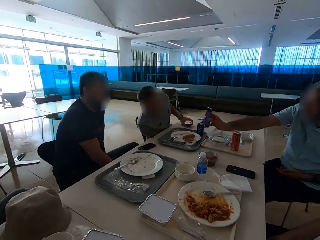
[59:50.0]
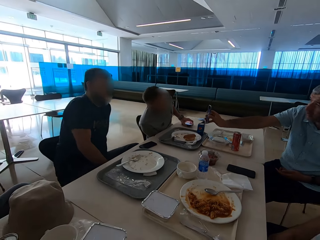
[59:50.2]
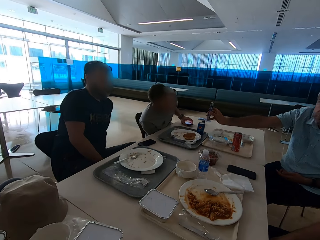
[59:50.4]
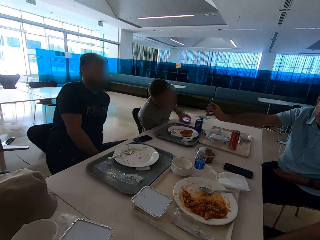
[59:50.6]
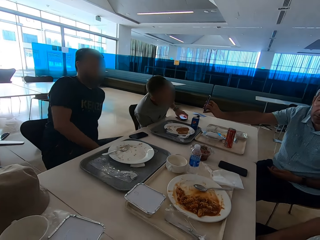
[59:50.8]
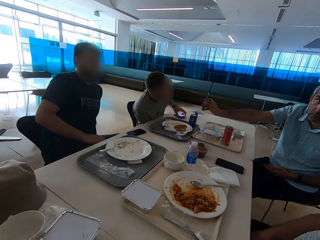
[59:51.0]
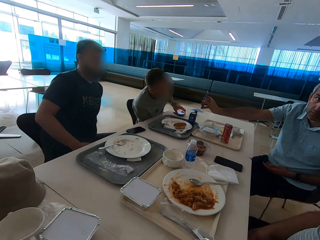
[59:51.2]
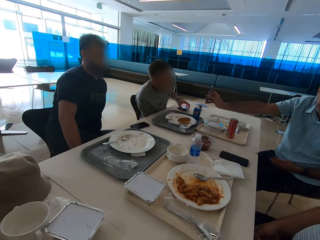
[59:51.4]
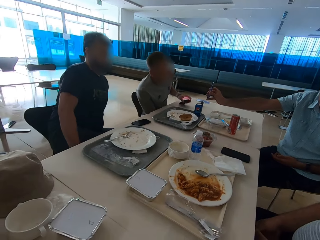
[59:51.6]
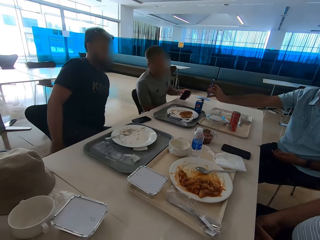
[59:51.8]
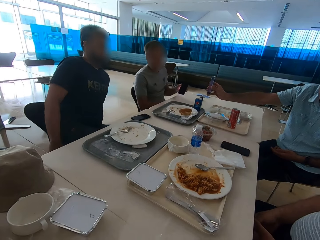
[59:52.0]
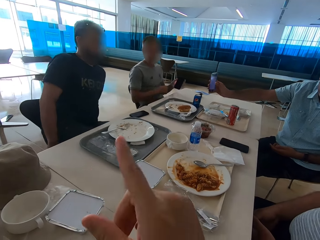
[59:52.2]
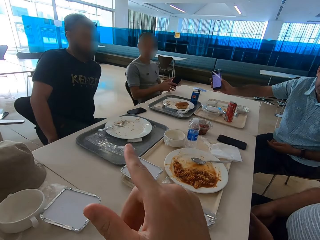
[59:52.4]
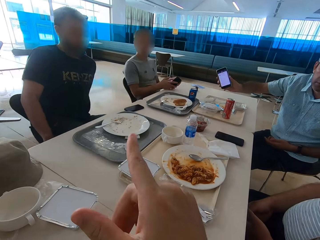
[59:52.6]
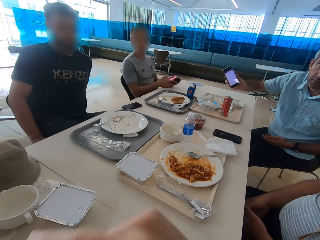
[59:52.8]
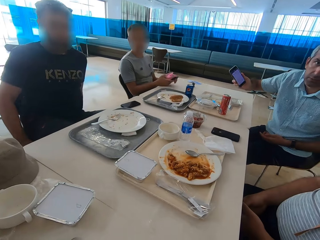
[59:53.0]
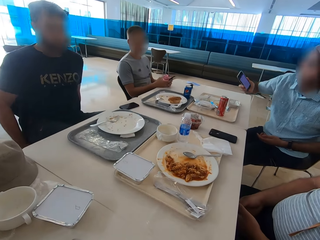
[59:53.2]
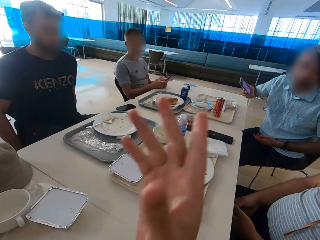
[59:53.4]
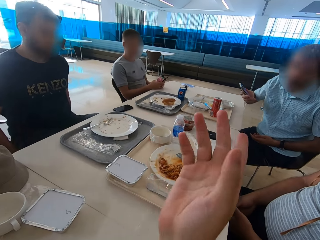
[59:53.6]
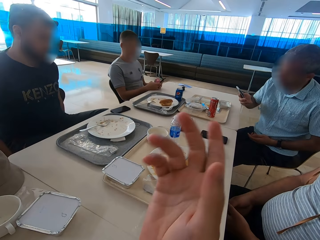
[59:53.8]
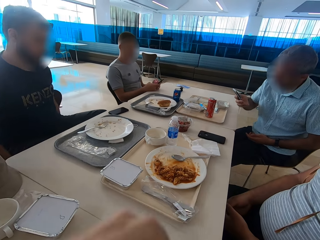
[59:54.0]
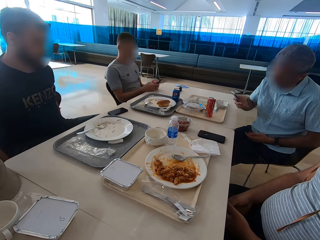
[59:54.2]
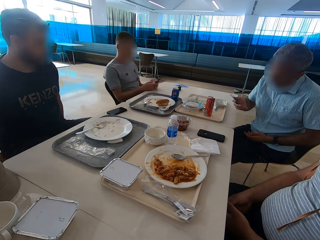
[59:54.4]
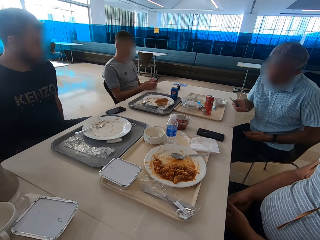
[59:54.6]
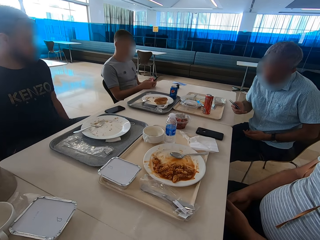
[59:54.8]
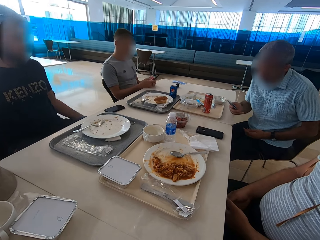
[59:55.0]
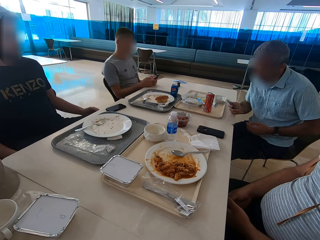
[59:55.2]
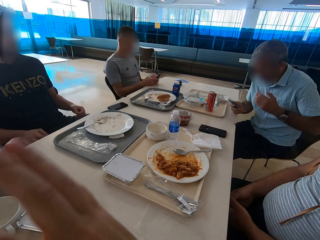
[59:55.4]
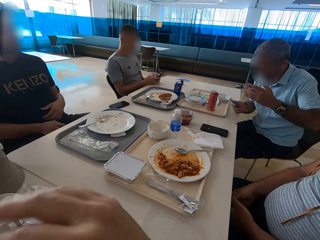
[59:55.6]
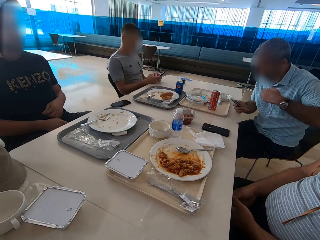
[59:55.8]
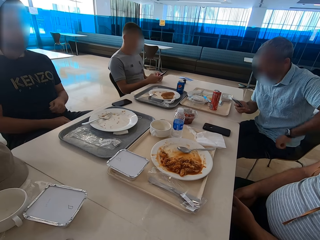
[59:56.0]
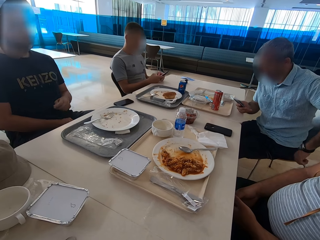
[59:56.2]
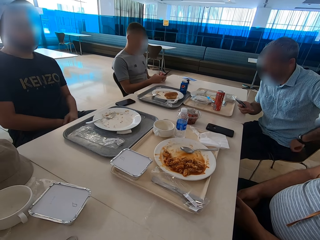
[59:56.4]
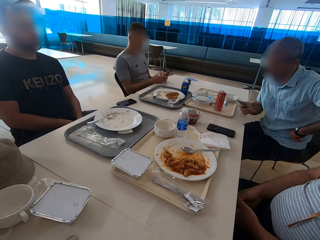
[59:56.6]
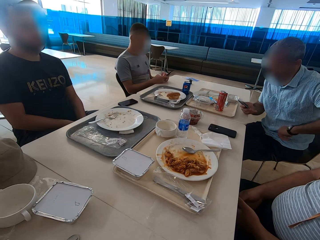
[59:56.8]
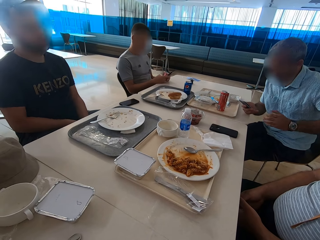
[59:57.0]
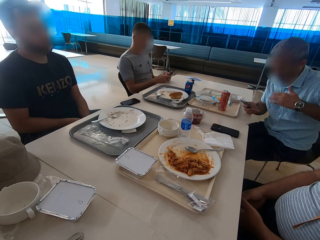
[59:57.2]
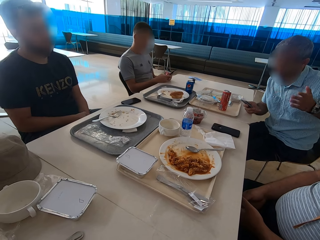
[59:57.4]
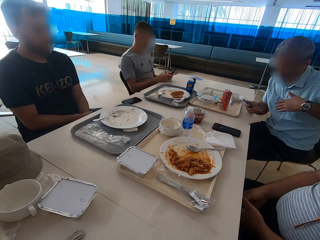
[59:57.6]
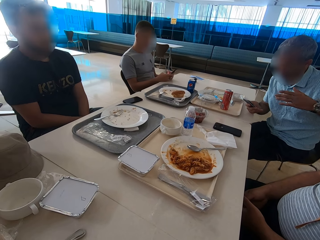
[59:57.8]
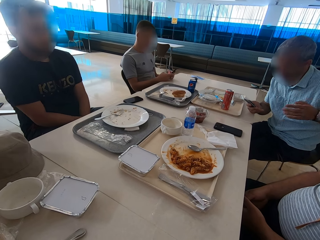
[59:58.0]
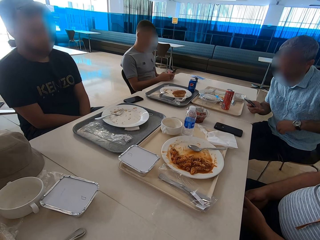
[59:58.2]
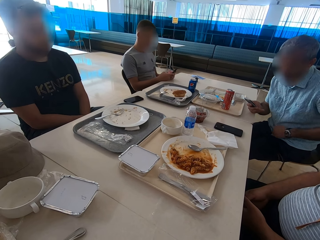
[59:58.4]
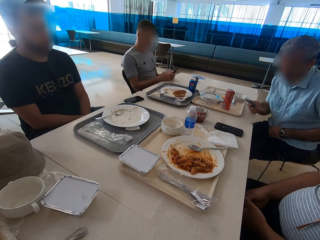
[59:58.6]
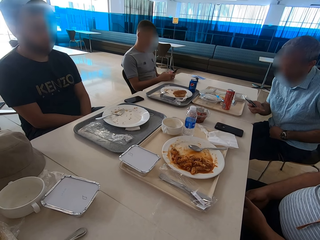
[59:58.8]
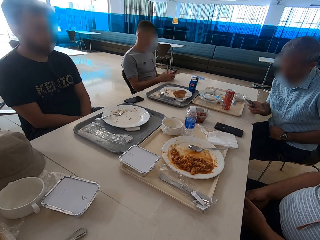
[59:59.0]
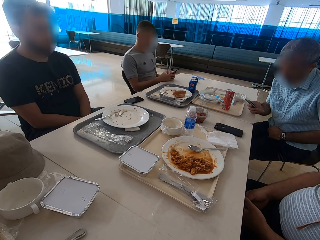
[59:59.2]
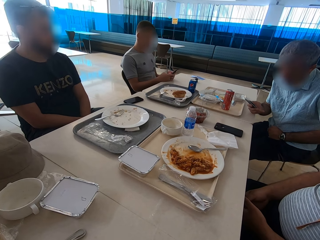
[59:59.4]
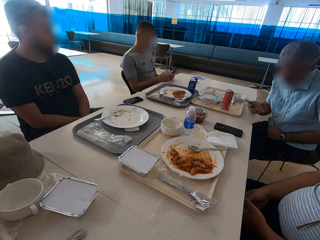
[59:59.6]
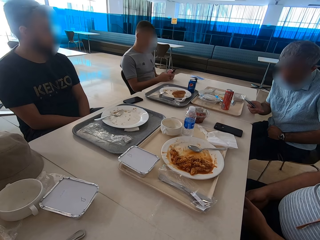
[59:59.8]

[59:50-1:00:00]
A man moves on his chair. Another man shows his phone to the first man. A third man puts a phone on the table and moves back on the chair. The camera wearer points. He moves his hand. He gestures with the right hand. The second man moves his phone back. The third man swipes on the phone's screen. The second man looks at his phone. The camera wearer moves the left hand. The second man gestures with the left hand.

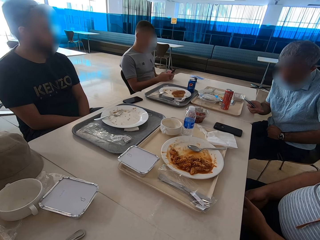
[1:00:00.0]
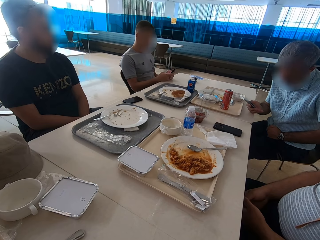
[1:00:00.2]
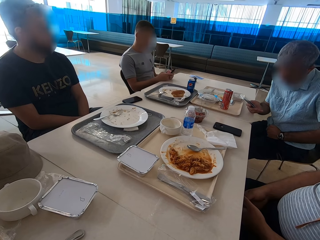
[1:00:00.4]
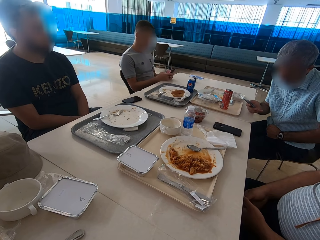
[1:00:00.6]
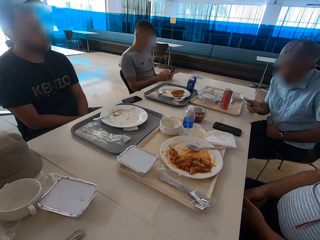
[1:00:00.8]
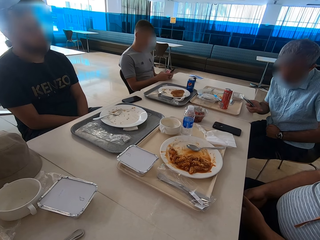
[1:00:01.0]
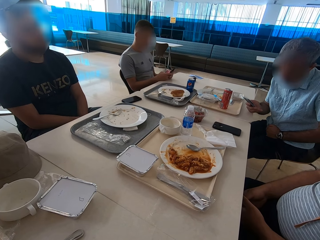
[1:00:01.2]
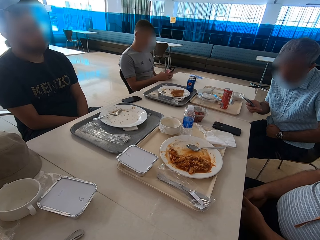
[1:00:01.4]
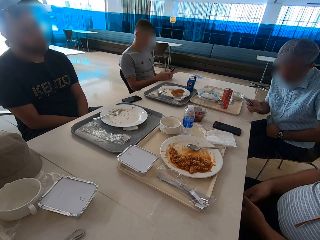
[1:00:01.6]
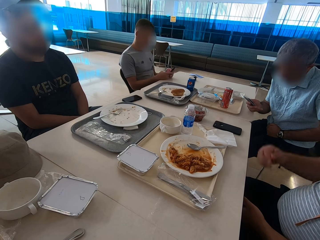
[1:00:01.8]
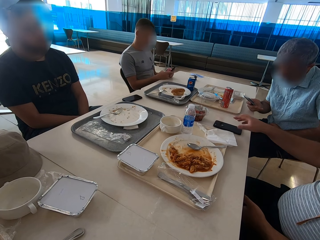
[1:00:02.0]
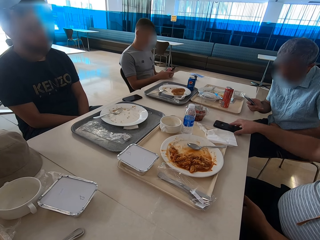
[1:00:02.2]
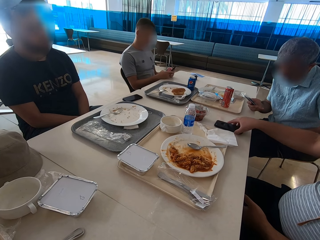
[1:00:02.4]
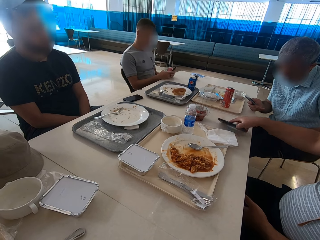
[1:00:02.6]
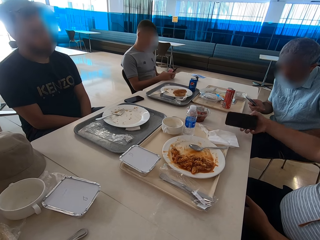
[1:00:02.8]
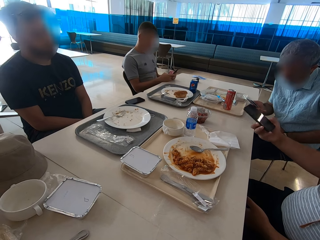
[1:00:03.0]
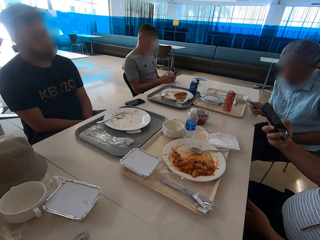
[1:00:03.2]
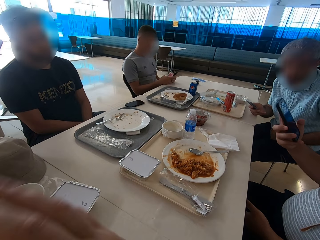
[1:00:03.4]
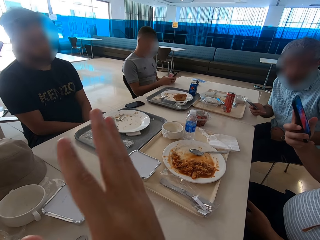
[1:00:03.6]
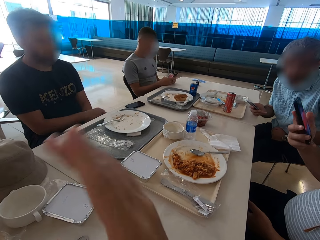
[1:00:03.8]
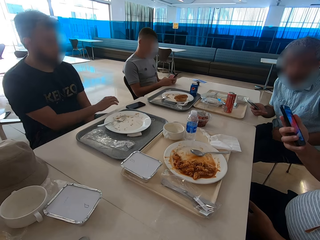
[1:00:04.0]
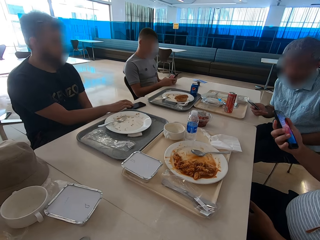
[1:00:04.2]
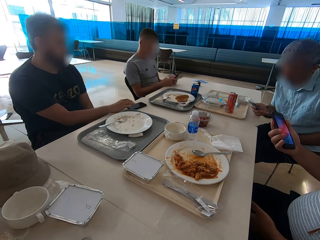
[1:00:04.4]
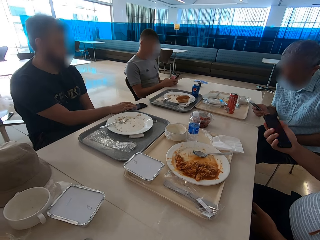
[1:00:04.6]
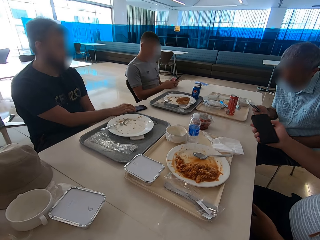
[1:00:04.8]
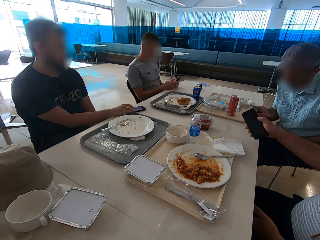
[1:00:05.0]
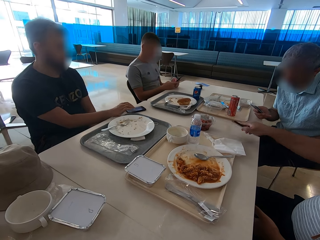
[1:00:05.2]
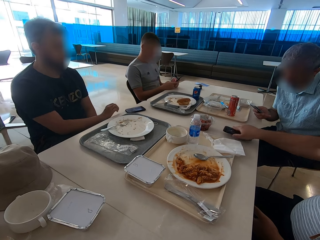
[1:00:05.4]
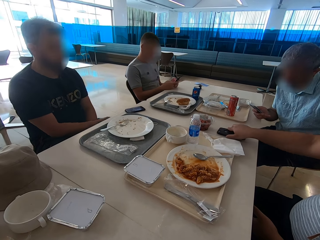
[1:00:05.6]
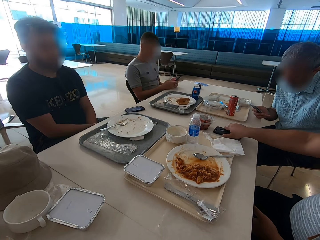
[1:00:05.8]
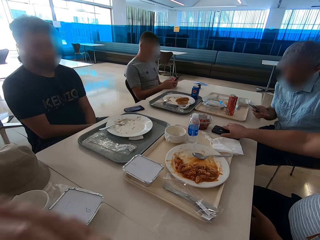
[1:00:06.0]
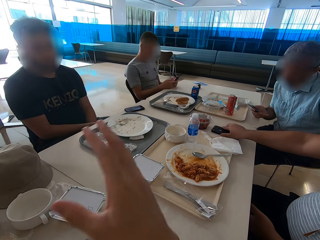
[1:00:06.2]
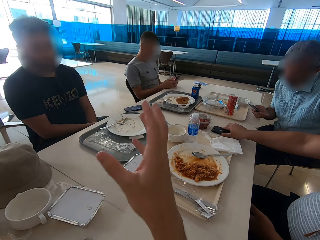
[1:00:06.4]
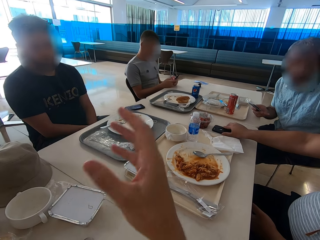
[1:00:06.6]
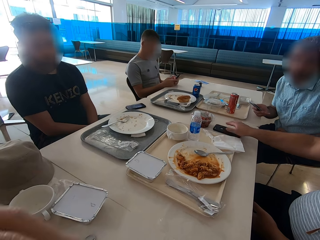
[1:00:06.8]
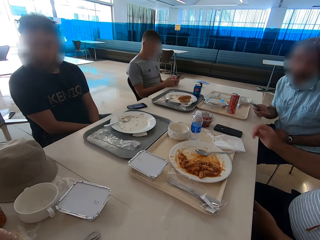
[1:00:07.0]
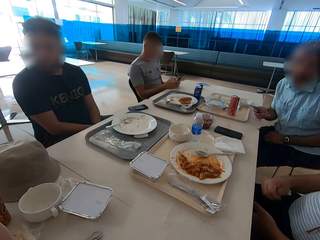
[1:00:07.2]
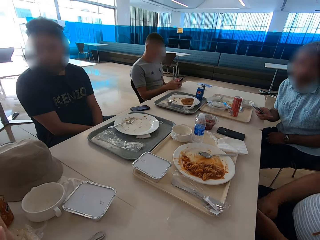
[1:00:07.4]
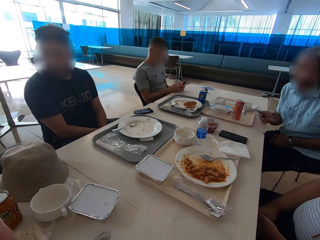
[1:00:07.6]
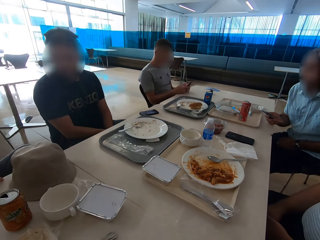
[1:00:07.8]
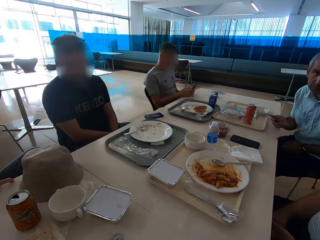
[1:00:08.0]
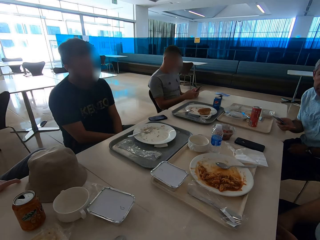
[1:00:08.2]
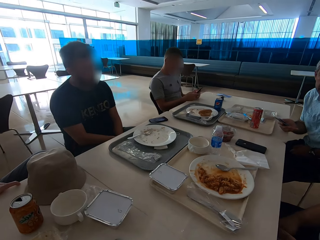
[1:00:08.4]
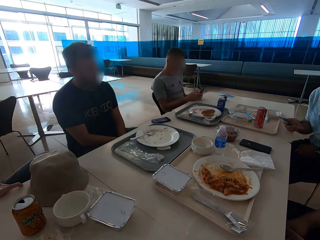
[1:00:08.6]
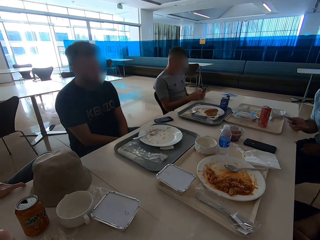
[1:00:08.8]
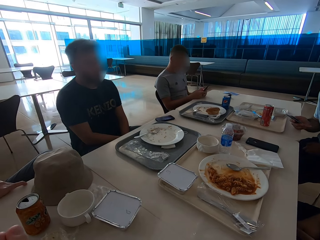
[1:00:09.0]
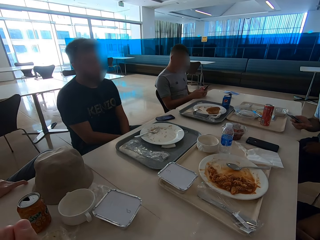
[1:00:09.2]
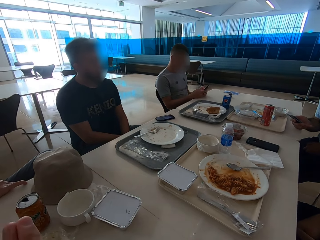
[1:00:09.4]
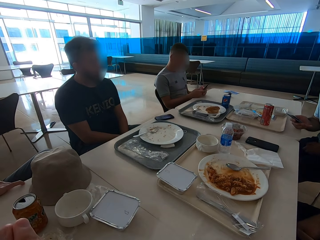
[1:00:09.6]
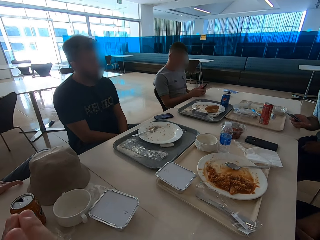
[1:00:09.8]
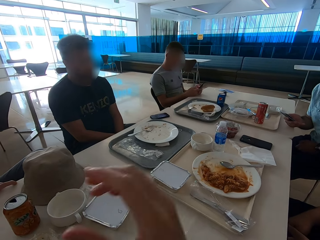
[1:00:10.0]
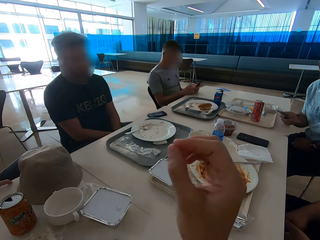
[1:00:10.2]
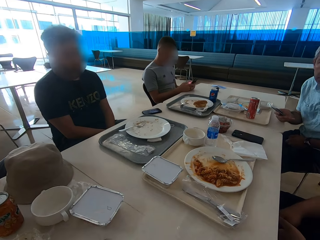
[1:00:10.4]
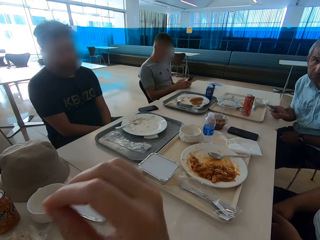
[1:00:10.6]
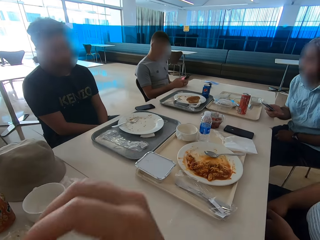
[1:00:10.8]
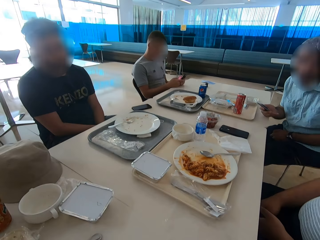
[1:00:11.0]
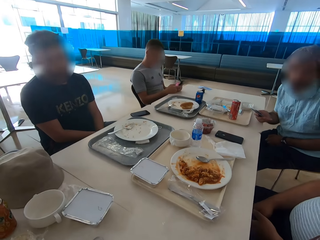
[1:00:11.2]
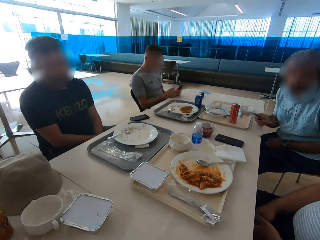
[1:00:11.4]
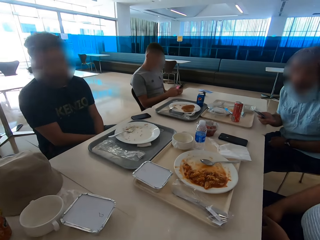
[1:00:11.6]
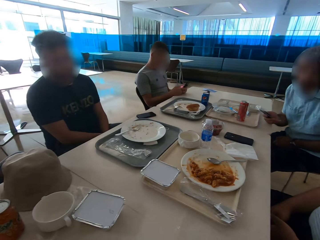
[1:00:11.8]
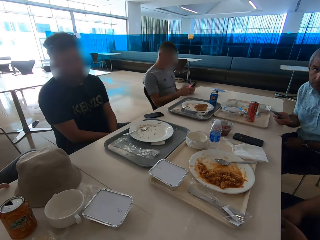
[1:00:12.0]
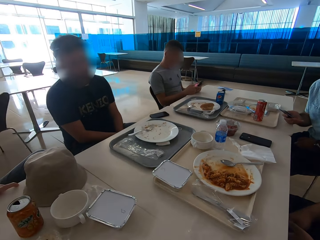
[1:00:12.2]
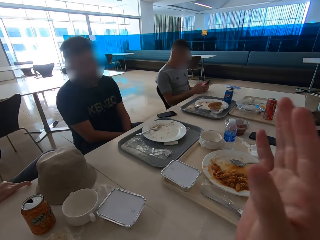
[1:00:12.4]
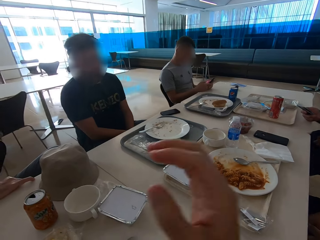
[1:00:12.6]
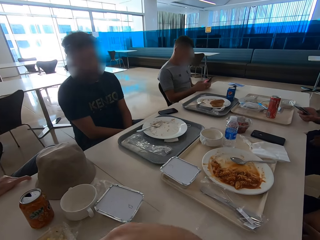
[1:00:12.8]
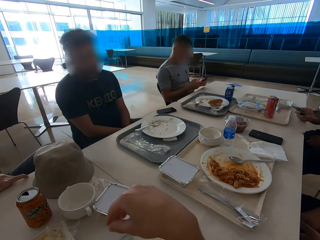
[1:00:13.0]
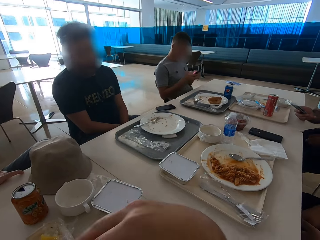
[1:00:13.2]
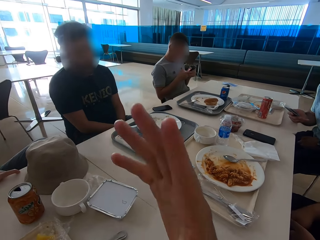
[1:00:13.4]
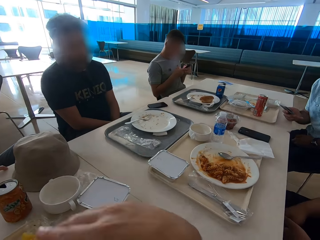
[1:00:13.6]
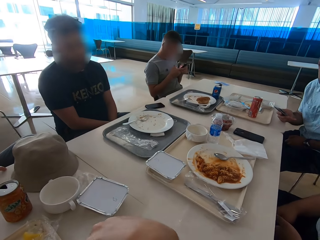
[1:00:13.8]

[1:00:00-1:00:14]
A man takes a phone from the table. The camera wearer moves the left hand. Another man taps on his phone's screen. The first man puts his phone on the table. A third man gestures with the left hand. The camera wearer moves his hand. He gestures with hands.
